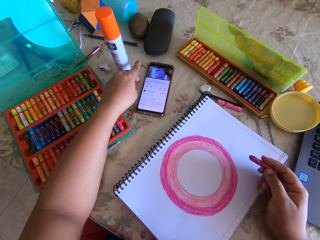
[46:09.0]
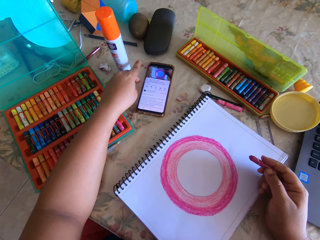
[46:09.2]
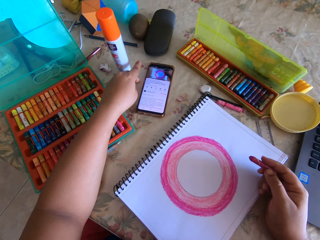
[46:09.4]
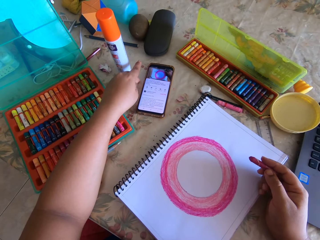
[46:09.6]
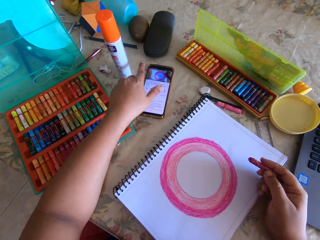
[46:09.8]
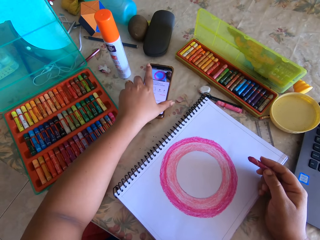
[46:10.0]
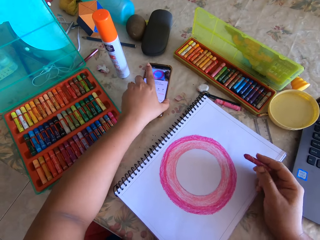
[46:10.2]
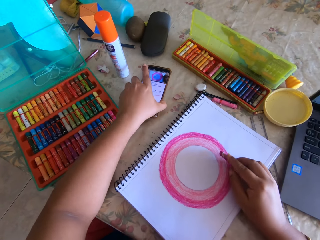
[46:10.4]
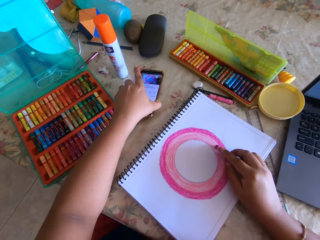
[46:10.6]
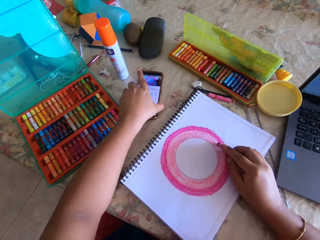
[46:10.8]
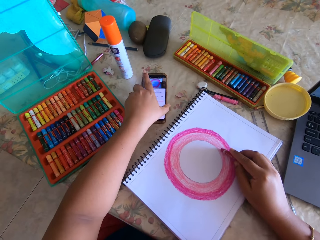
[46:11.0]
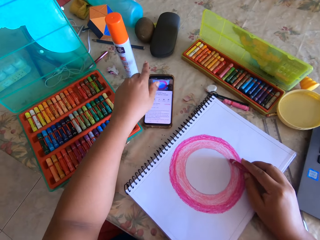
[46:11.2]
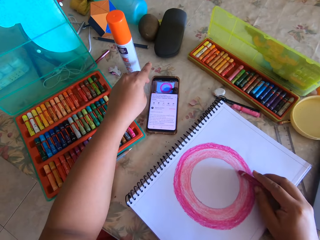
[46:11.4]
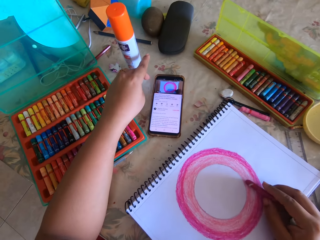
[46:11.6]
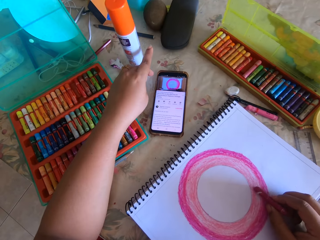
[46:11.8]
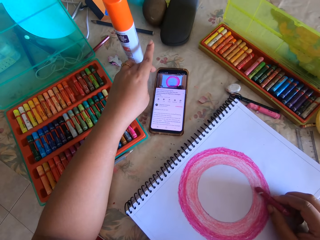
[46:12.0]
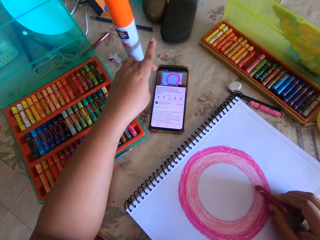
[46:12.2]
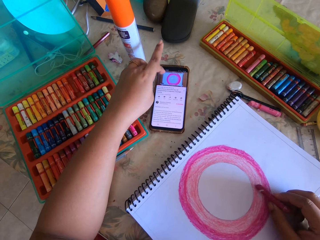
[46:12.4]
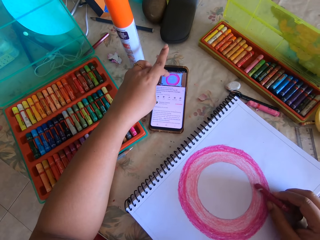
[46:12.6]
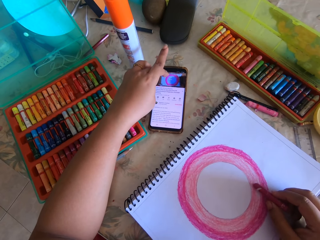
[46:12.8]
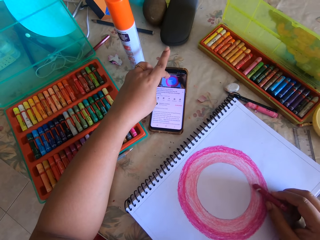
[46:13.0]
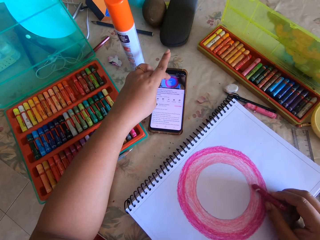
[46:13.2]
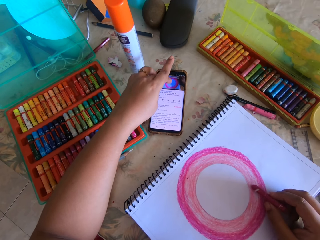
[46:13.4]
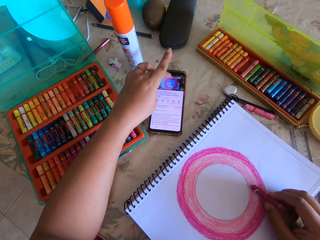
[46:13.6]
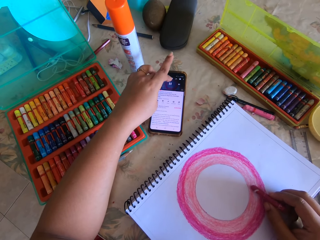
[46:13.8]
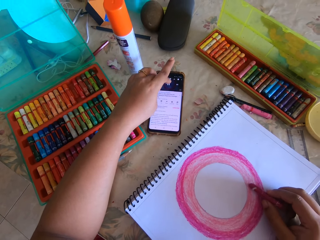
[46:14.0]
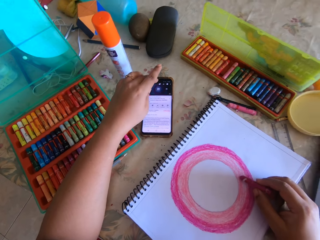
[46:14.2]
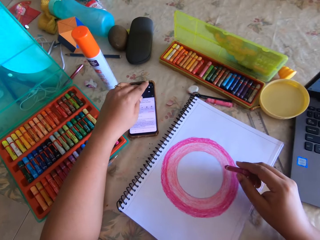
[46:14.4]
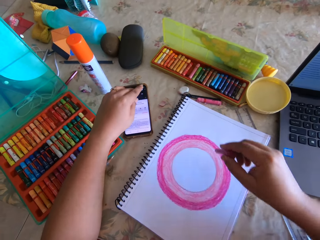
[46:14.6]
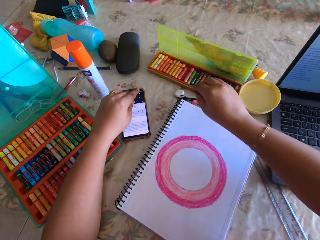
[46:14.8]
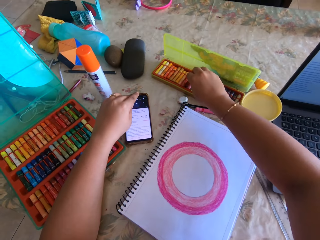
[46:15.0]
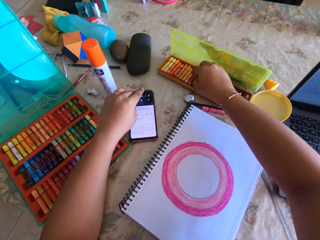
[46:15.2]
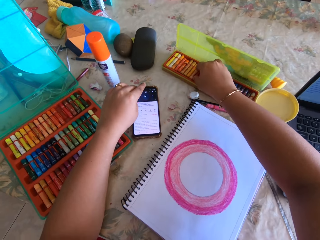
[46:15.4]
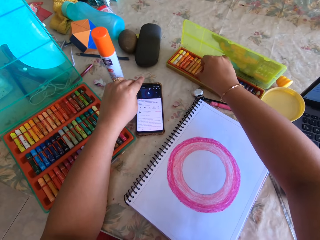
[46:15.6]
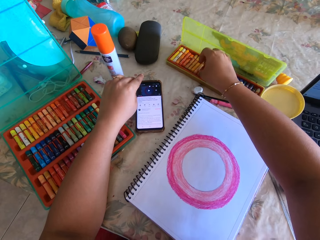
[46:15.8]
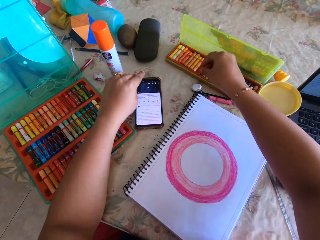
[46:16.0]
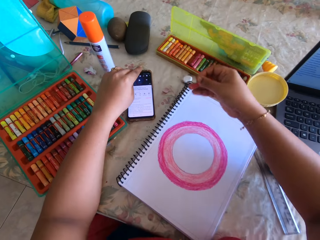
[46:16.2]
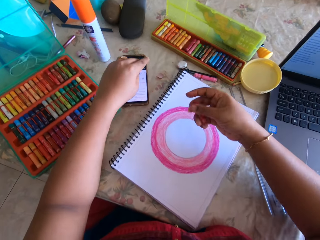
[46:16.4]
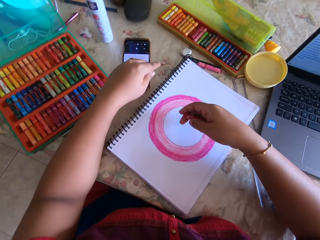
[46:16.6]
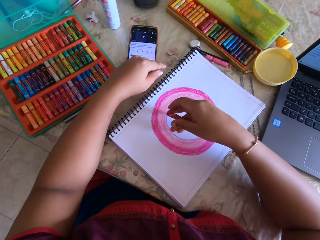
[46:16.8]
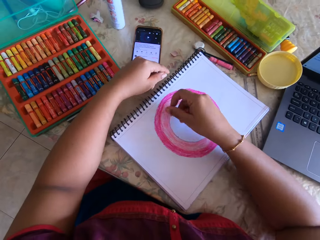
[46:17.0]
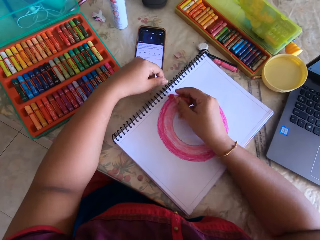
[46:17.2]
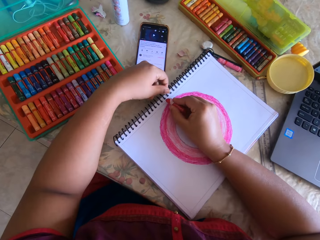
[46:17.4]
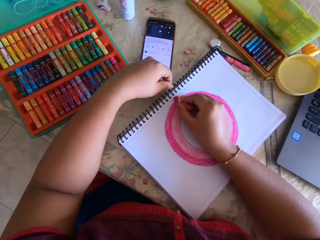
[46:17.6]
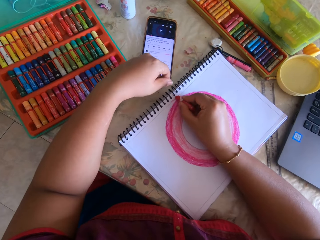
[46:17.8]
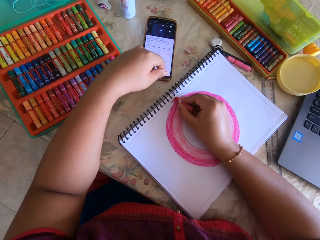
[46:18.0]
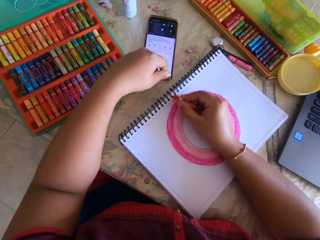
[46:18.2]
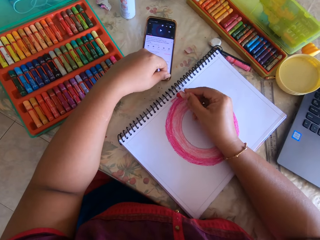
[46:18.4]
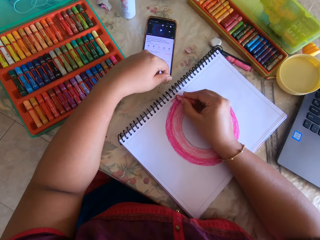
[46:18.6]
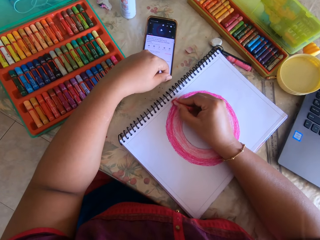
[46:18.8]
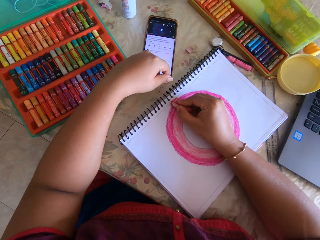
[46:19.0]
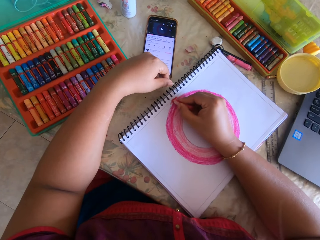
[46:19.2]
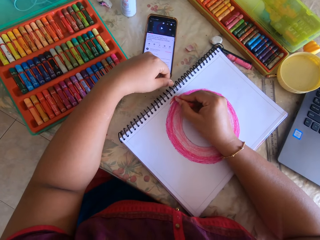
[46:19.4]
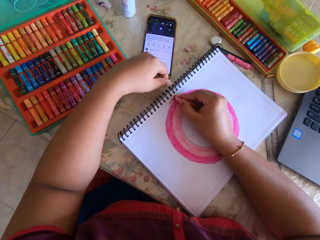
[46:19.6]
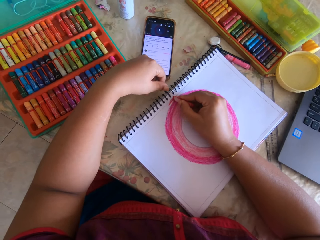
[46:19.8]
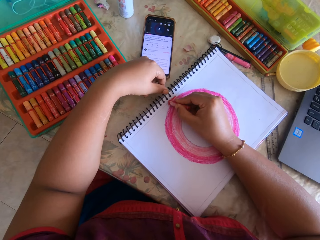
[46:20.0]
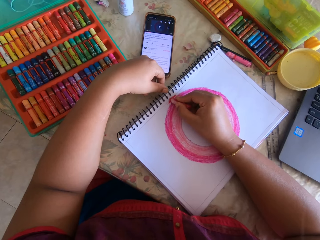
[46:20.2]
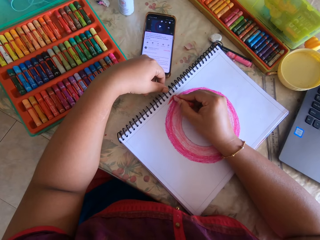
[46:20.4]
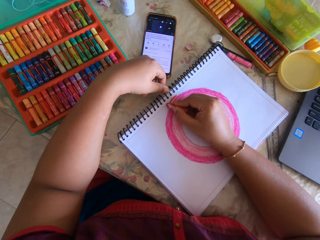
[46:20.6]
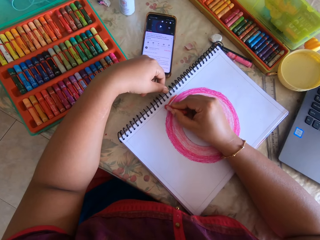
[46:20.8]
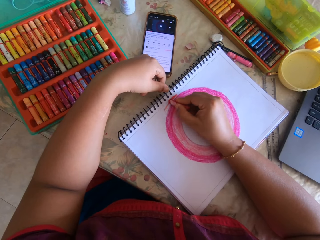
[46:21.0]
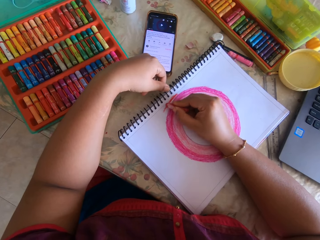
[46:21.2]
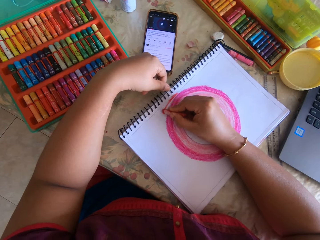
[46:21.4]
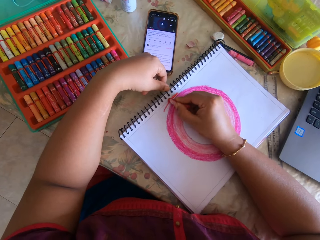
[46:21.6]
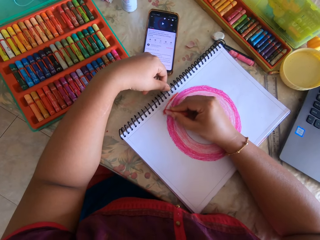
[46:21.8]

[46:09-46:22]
The camera wearer moves the phone. They look at the phone. They tap on the phone's screen. They pause the phone. They put the crayon back in the case. They take a crayon from the case. They draw with the crayon.

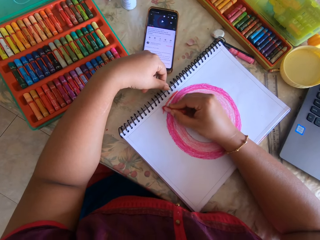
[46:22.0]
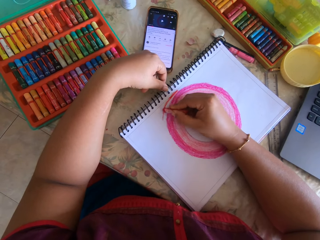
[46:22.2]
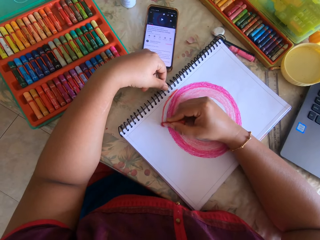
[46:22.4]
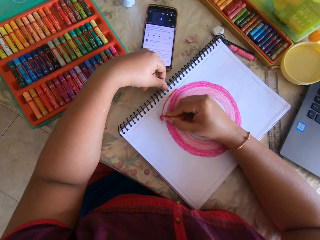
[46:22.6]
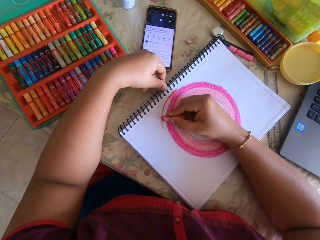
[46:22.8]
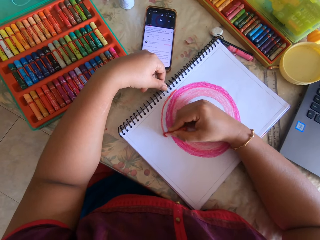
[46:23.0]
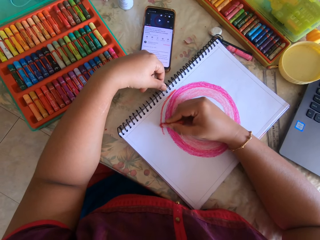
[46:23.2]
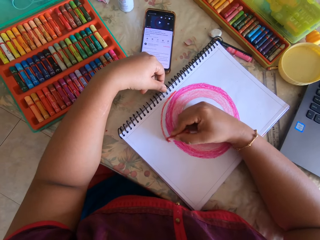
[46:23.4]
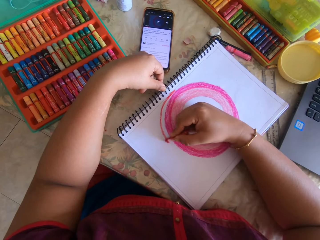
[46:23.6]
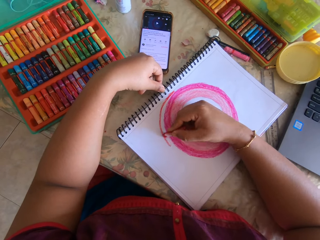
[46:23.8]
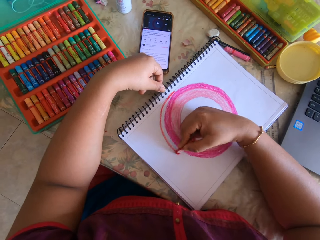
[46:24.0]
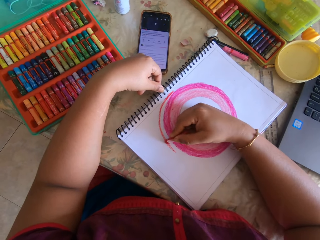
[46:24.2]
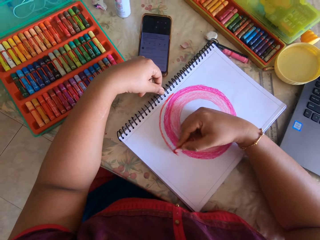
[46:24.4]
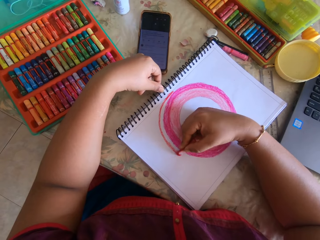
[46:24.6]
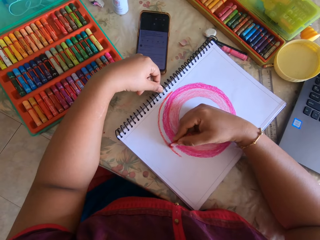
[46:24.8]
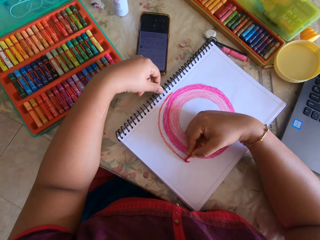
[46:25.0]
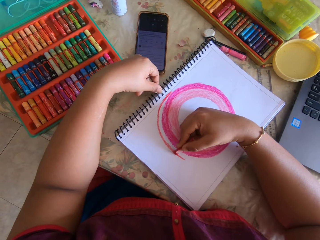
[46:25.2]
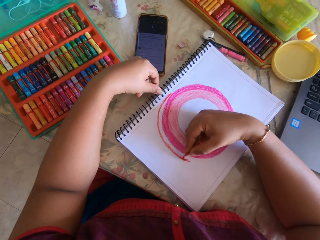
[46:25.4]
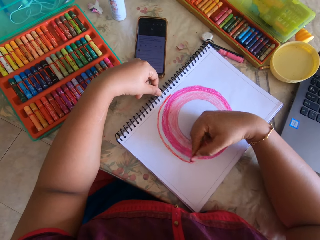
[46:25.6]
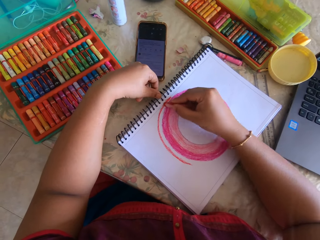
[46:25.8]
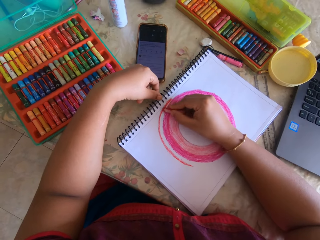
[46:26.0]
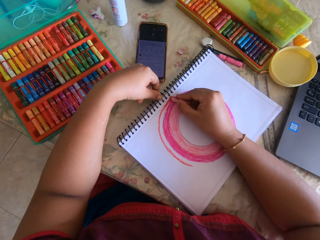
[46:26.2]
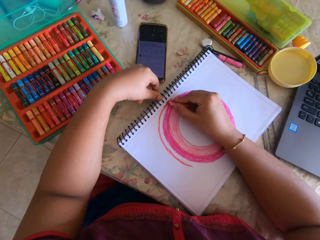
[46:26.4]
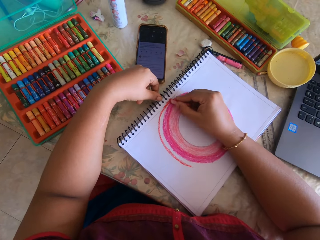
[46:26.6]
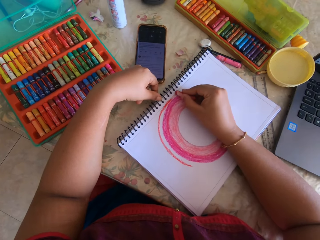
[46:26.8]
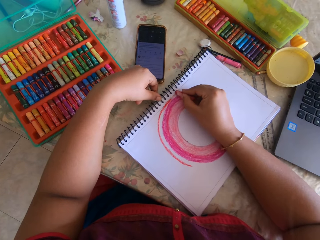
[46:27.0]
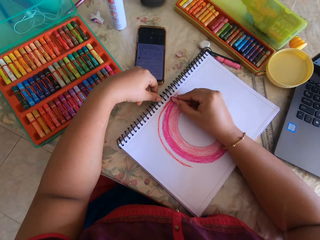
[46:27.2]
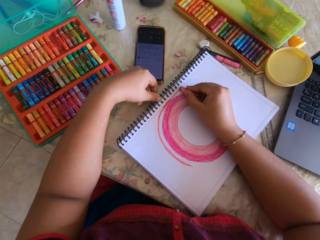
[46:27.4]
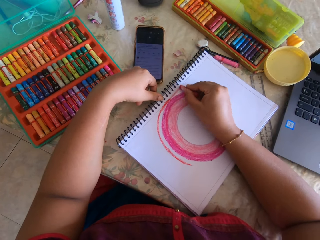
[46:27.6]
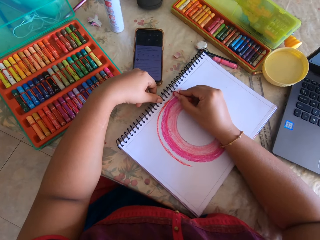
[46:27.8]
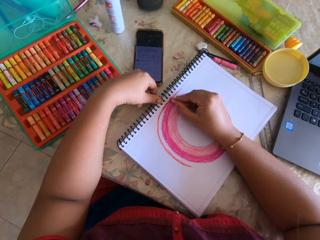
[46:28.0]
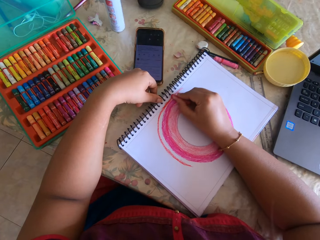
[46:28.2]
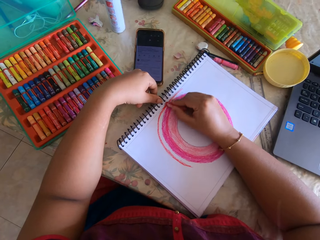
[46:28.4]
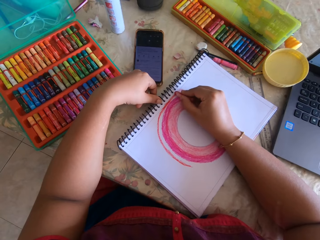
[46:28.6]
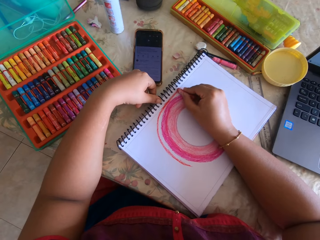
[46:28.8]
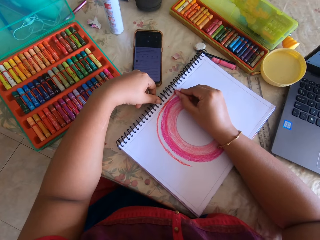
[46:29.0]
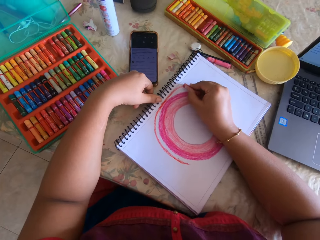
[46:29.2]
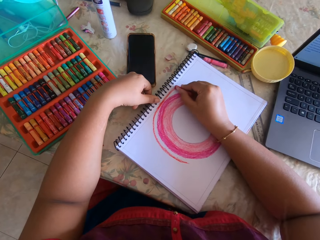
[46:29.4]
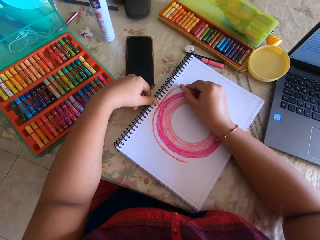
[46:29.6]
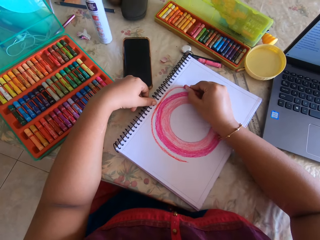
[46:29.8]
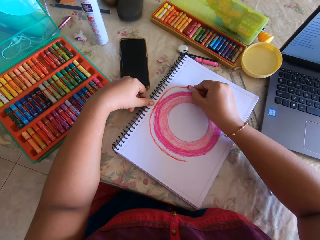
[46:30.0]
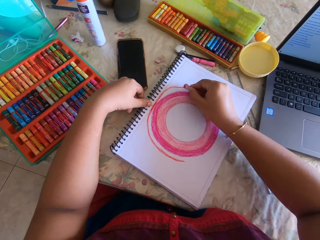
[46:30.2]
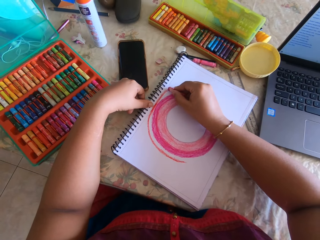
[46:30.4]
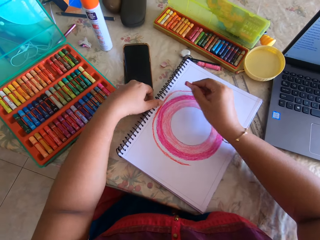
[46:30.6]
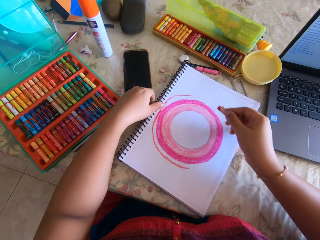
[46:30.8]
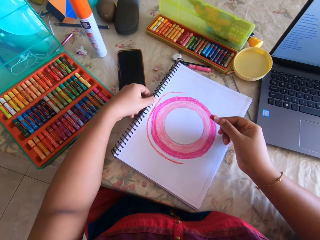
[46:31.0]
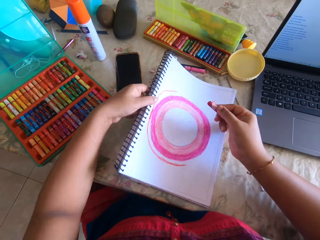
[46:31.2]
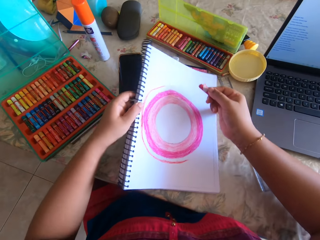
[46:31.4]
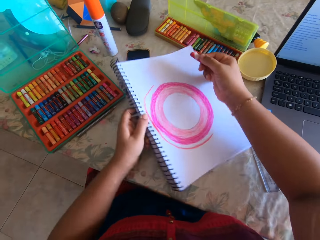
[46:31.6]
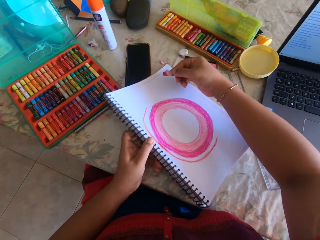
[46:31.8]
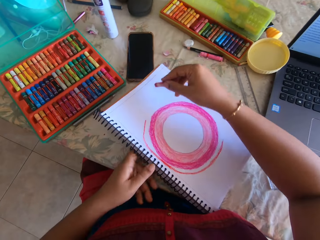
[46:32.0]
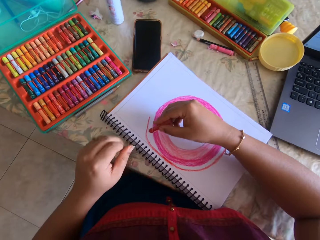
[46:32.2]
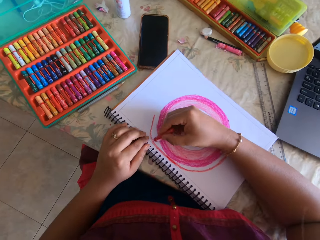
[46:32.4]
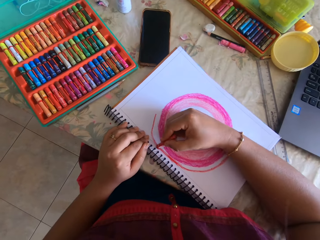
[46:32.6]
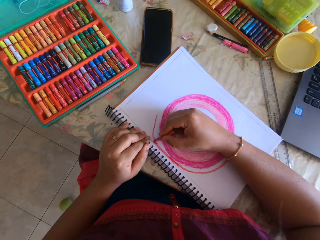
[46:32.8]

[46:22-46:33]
The camera wearer turns the book.
